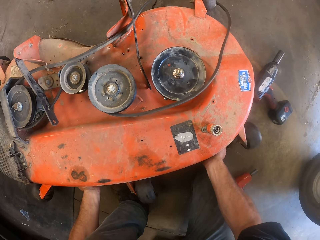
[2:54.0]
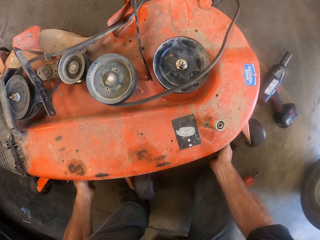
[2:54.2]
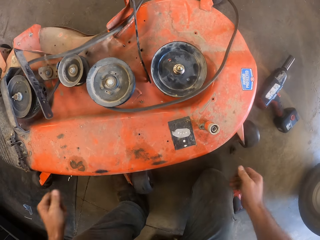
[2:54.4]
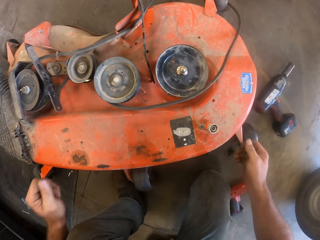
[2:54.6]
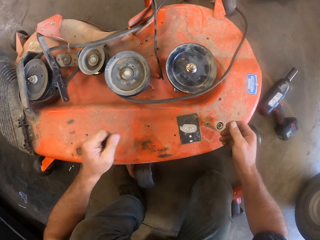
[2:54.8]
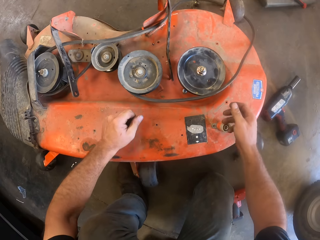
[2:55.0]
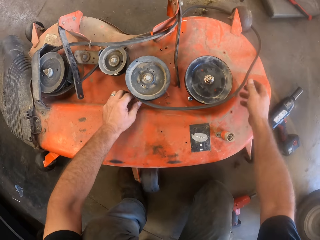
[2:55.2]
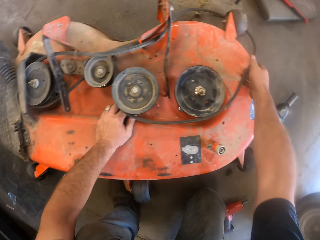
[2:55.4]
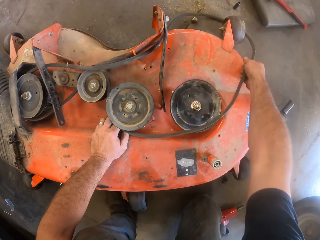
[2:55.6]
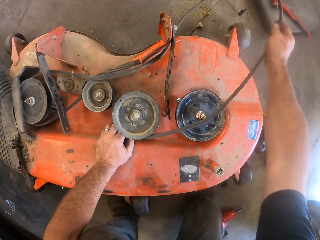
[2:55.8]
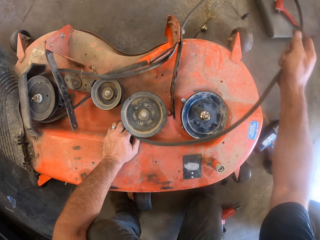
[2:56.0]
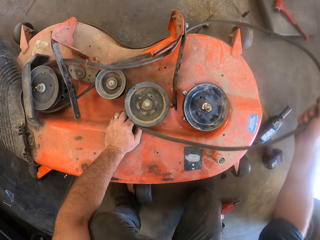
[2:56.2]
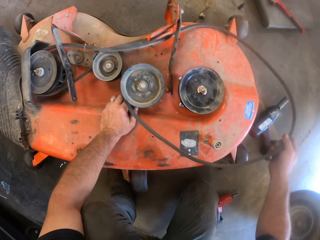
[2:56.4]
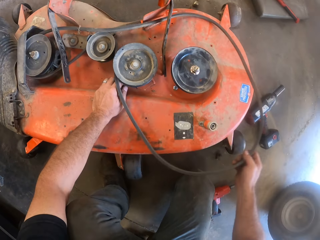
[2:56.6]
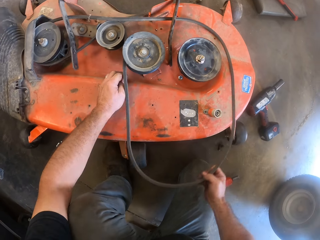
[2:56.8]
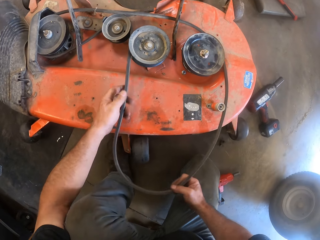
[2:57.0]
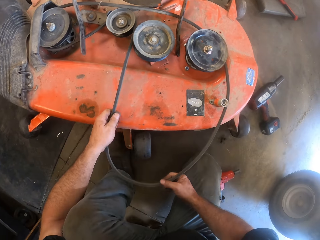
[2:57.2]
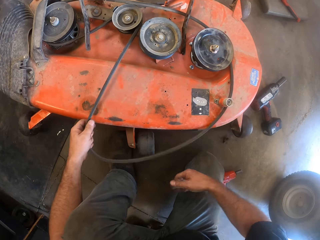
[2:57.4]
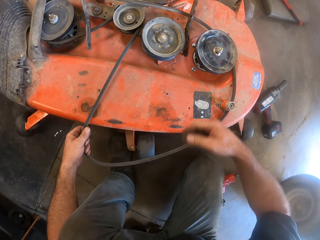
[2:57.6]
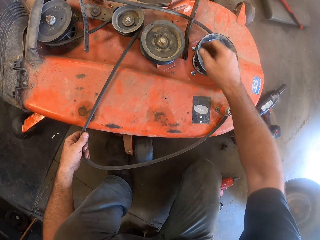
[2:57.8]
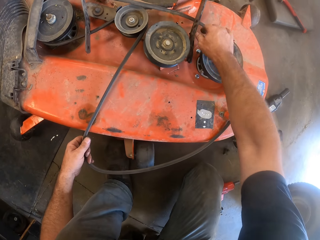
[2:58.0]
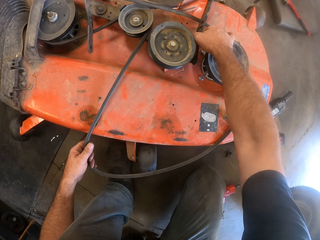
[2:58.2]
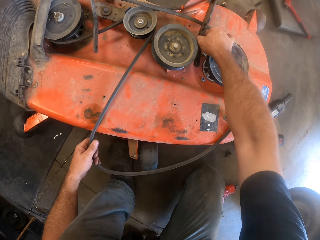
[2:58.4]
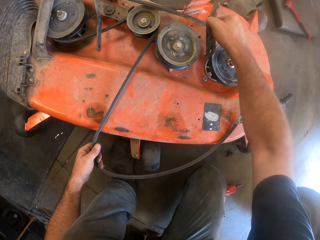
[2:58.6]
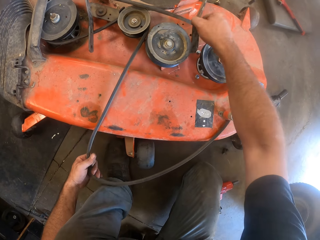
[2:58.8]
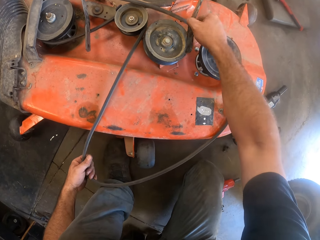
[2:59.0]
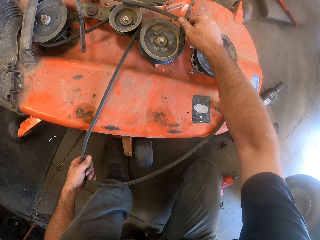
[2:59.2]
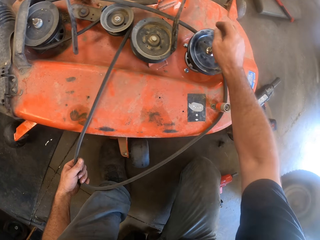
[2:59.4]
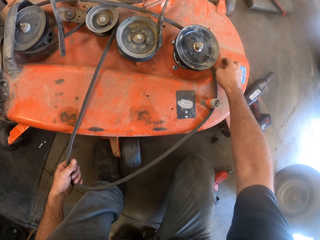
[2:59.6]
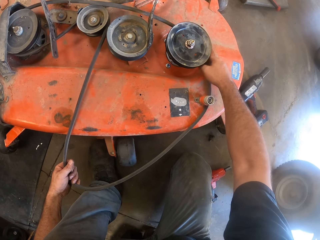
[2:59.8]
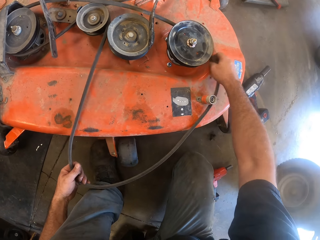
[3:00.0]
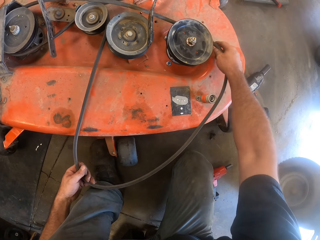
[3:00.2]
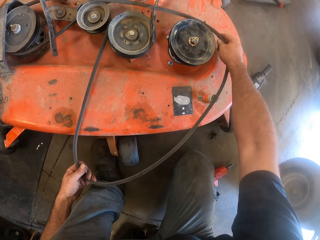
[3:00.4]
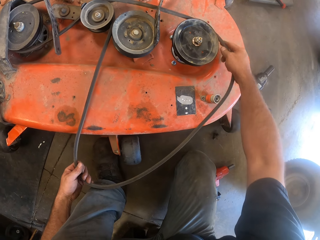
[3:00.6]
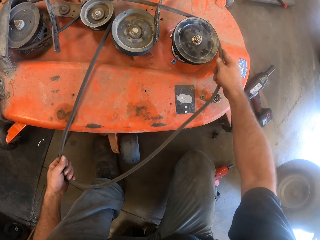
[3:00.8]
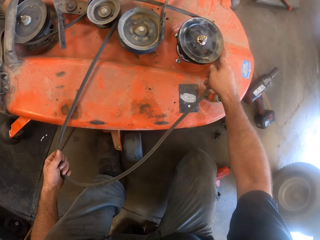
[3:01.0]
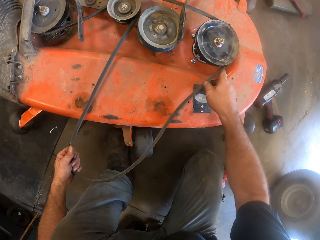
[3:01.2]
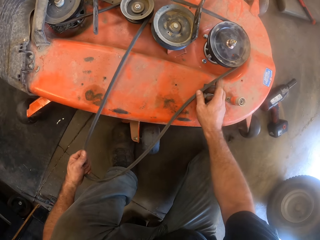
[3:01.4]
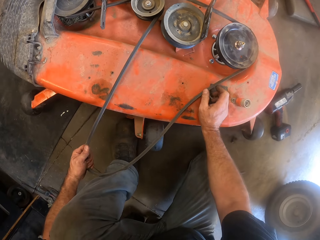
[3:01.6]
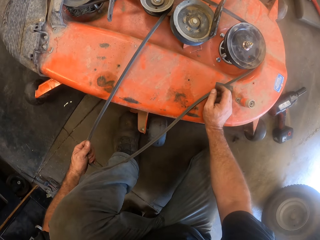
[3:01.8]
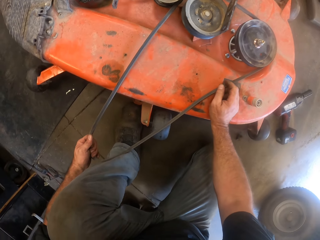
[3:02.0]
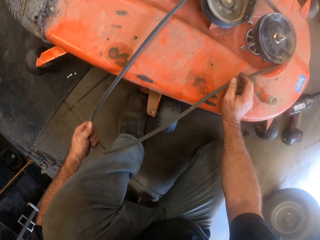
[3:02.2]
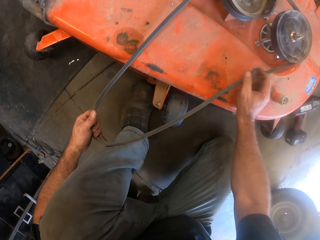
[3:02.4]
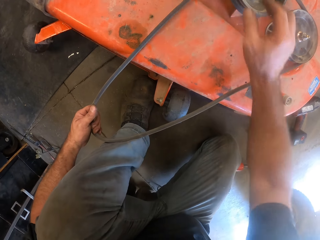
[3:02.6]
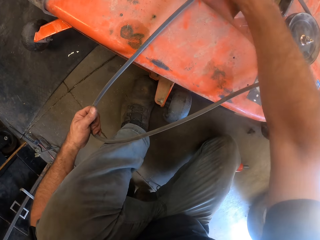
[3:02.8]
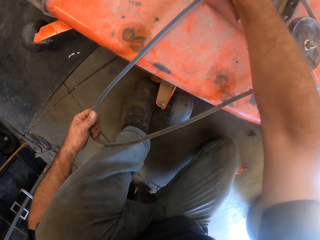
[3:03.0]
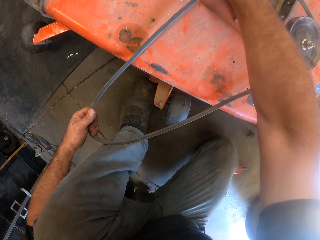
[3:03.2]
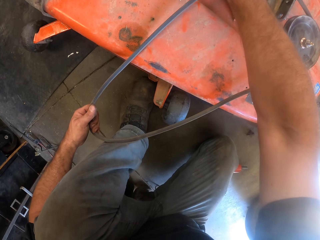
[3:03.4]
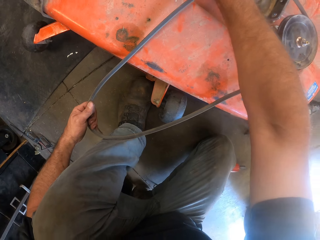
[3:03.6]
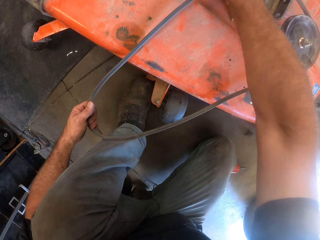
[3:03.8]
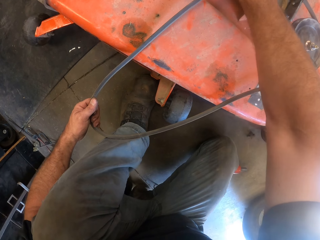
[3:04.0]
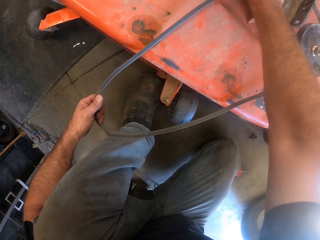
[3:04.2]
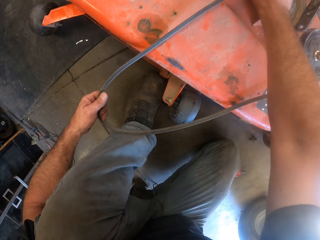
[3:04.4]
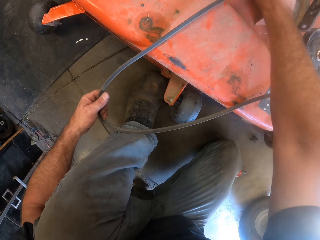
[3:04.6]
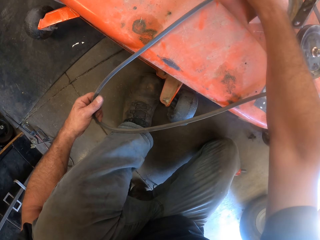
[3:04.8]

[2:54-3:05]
The camera wearer holds a belt. He pulls the disk with his right hand. He lifts the belt. He holds the belt with his left hand. He places the belt on a shield. He looks at the lawn mower.

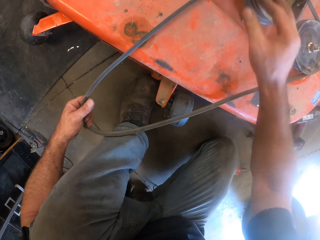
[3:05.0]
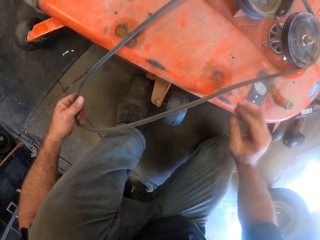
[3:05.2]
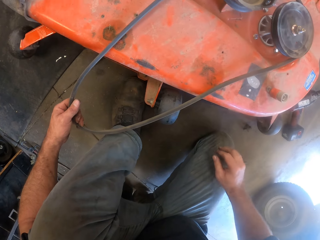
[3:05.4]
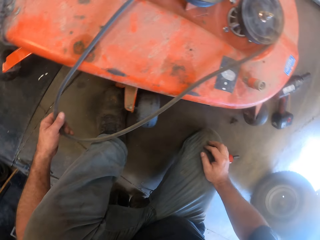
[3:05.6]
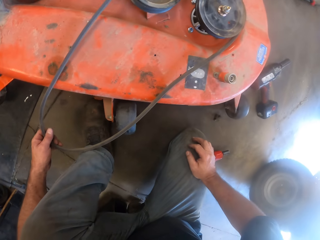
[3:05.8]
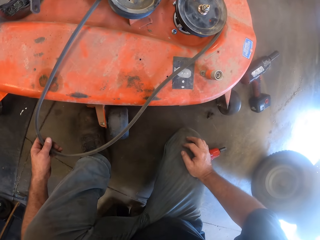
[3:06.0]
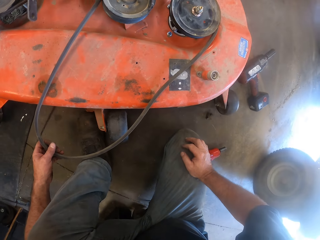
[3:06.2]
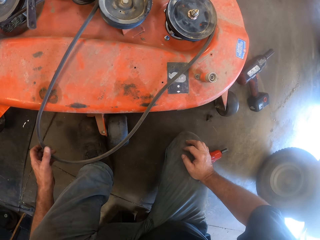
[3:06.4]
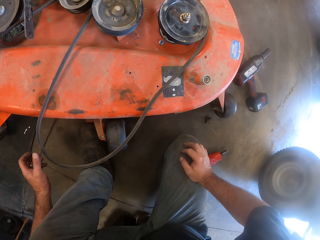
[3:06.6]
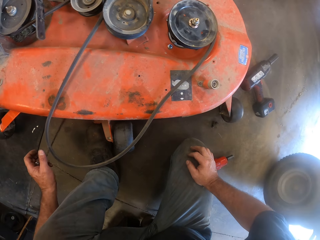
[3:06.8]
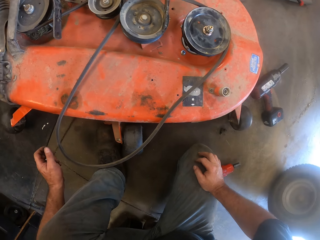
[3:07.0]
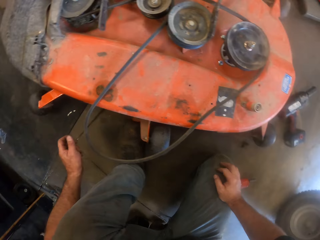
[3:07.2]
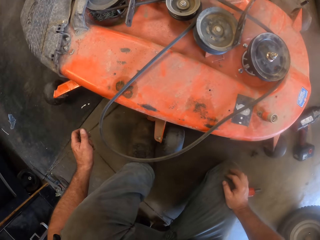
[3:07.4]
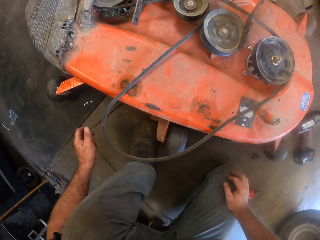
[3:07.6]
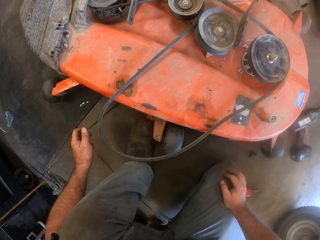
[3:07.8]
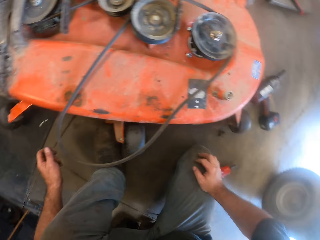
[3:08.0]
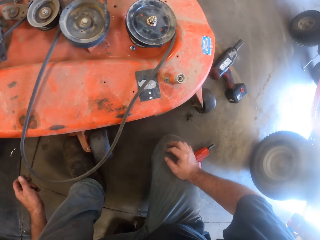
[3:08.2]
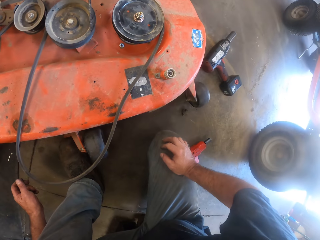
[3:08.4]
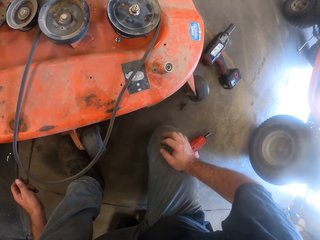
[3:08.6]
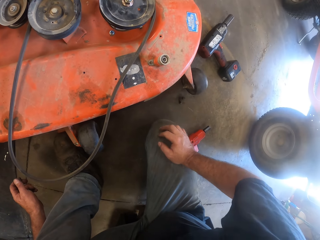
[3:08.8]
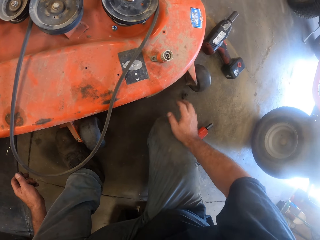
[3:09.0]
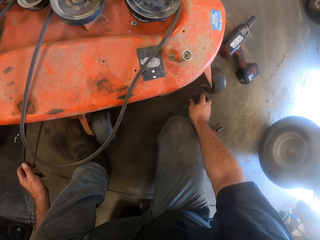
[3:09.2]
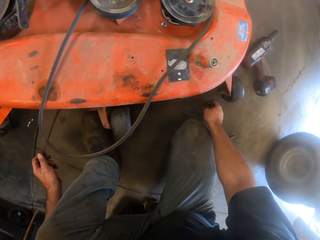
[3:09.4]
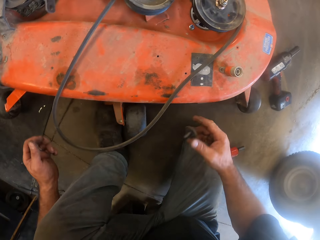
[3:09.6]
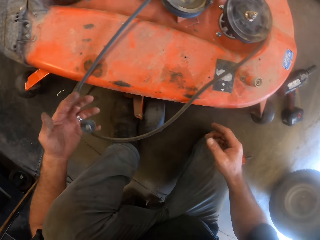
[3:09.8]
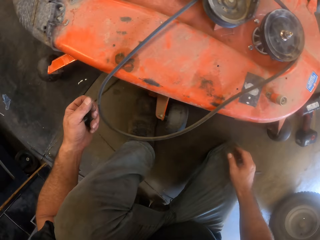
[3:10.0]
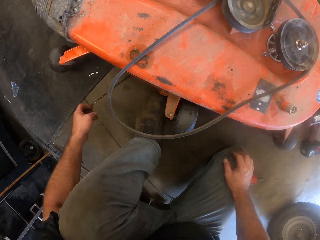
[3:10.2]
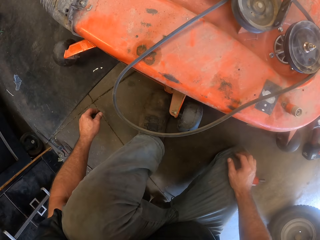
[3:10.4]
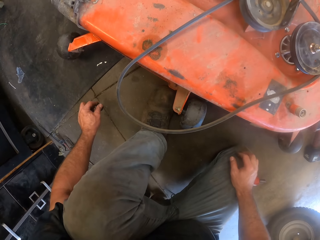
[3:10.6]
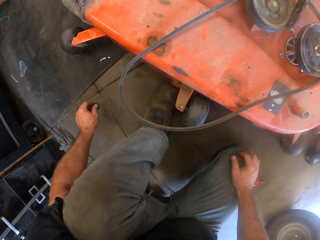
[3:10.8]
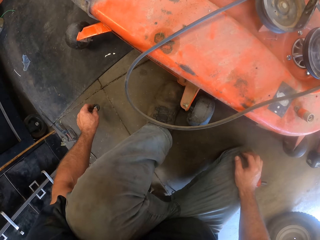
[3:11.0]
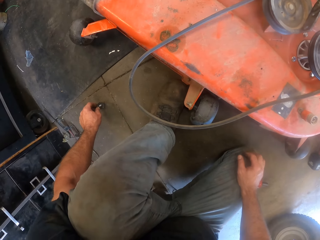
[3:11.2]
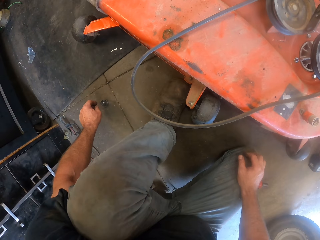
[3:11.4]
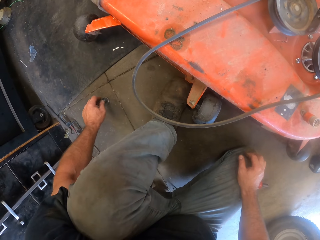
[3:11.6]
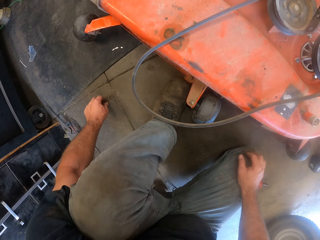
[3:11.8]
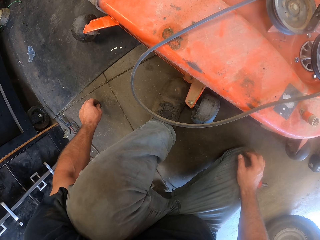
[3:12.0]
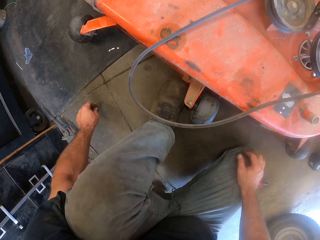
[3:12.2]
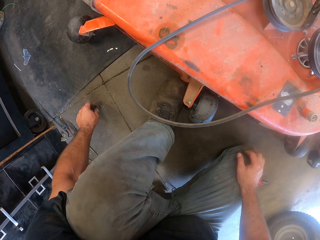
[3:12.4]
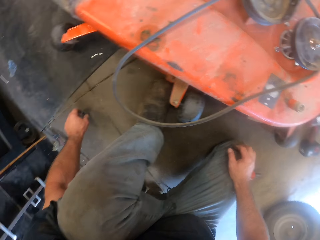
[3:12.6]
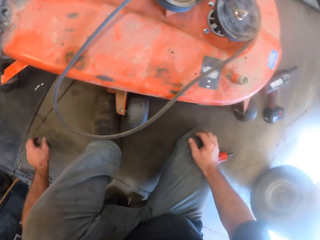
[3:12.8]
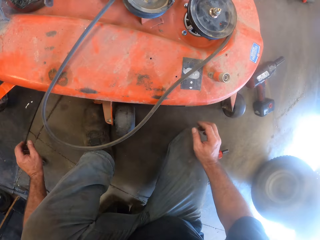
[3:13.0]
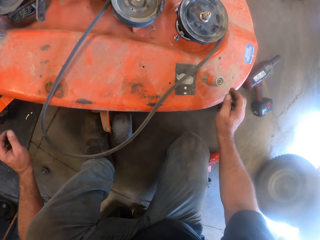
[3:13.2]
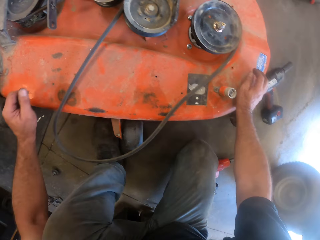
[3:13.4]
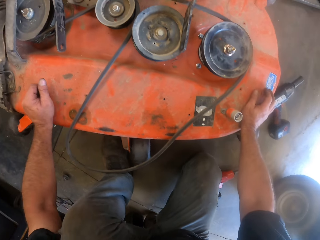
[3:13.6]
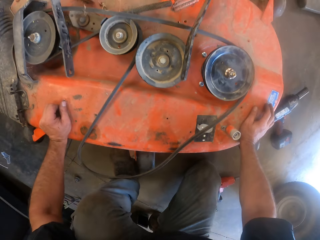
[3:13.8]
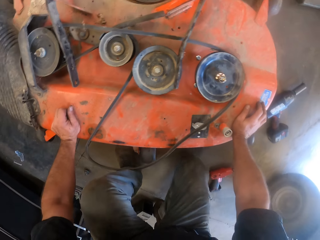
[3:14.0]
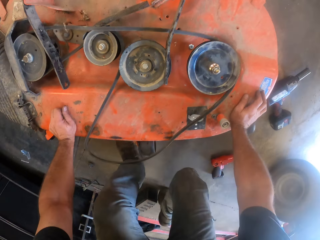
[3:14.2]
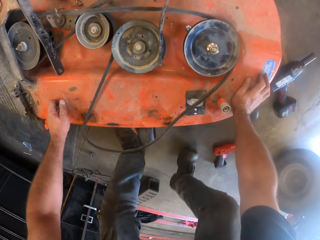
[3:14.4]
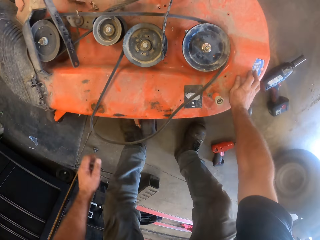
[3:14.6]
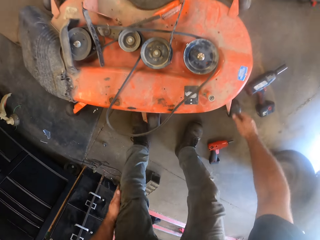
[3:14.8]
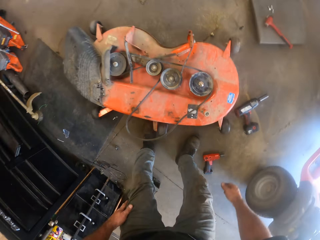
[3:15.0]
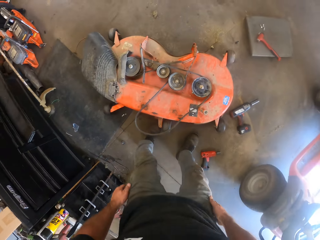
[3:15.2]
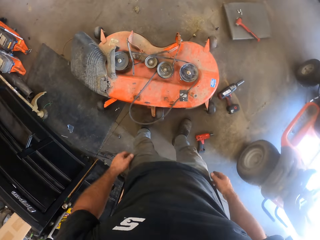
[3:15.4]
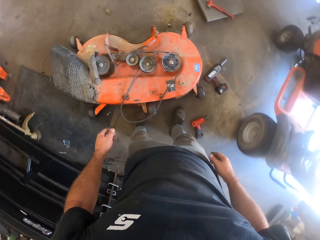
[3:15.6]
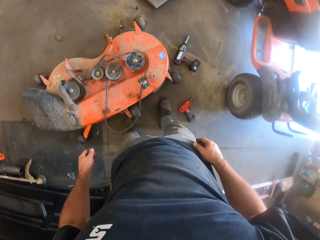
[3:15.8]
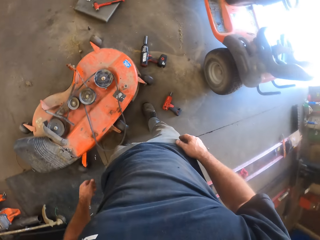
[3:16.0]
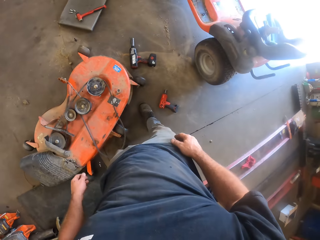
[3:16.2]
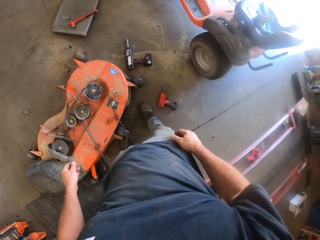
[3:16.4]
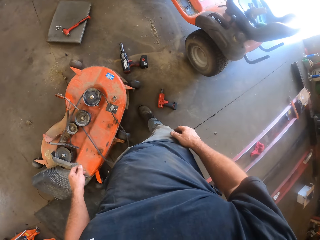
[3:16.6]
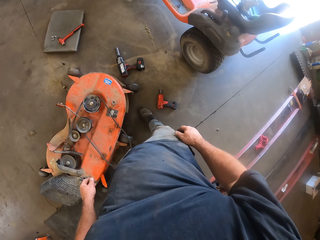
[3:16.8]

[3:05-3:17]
The camera wearer removes his left hand from the belt. He looks at the lawn mower. He picks up a bolt from the floor with his right hand. He throws something to his left hand. He holds something with his left hand. He picks up the bolt on the floor to his left. He places something on the floor. He places something on the floor again. He stands upright. He places his hands on the lawn mower.
